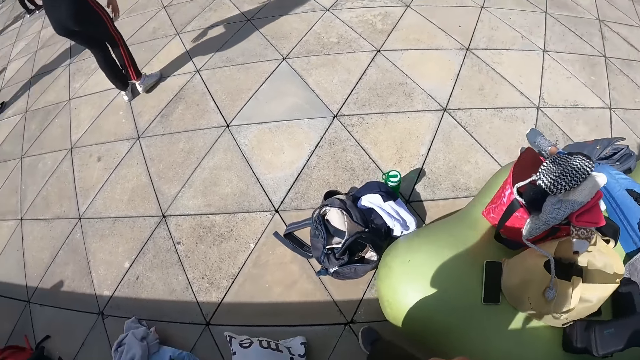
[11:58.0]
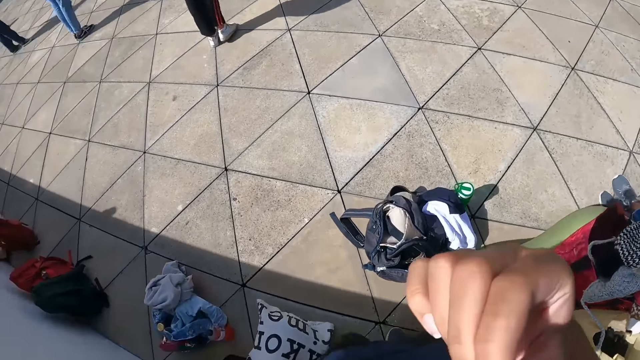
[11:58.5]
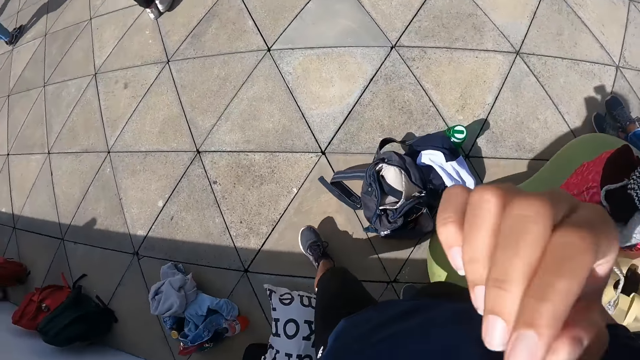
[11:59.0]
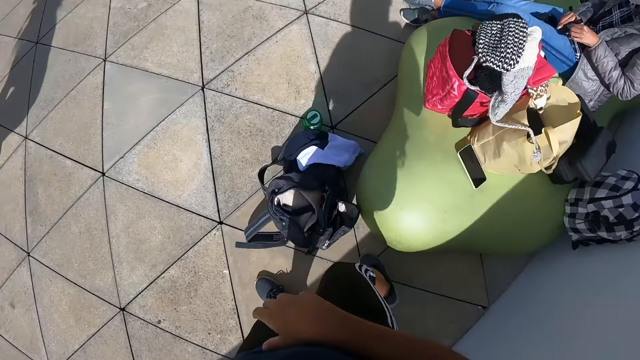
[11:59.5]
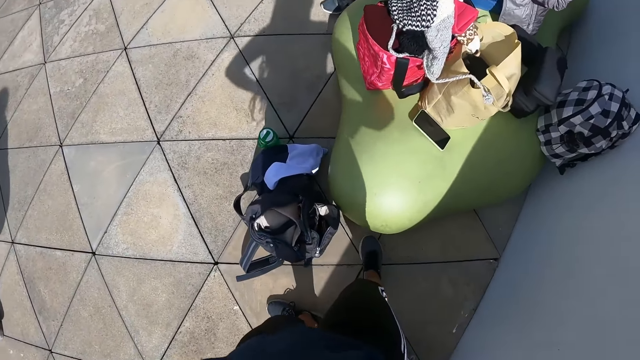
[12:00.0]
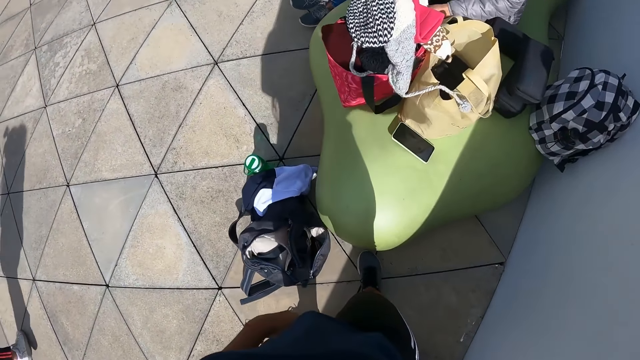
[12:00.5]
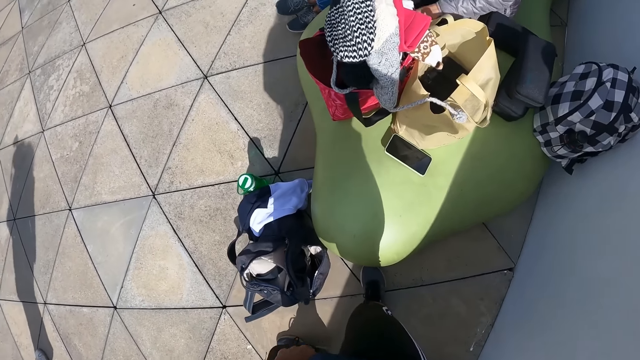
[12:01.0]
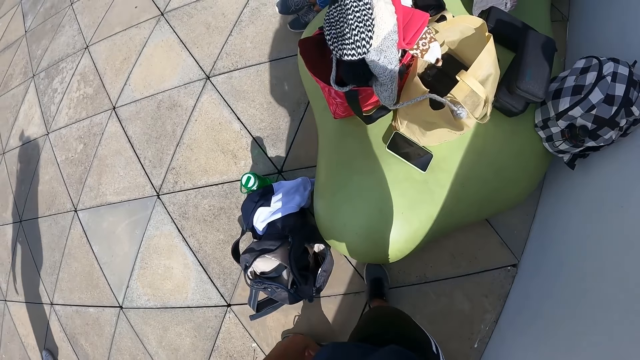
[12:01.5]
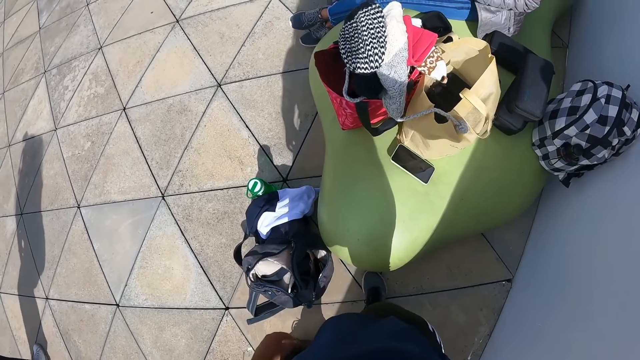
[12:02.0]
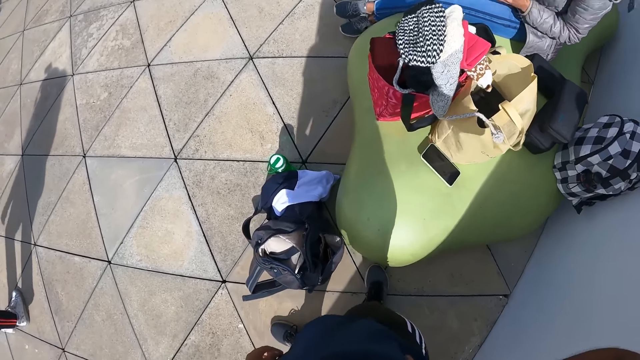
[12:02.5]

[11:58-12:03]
The camera wearer touches her face with her hand. She stares at the chair.

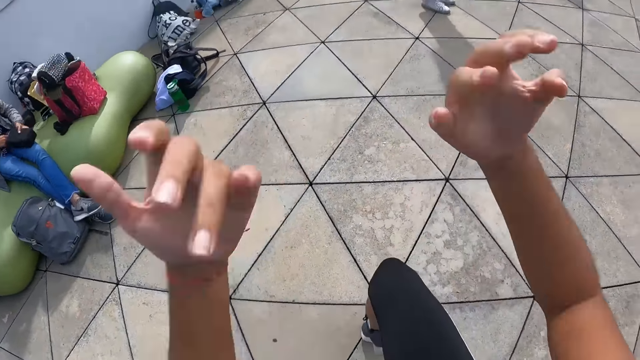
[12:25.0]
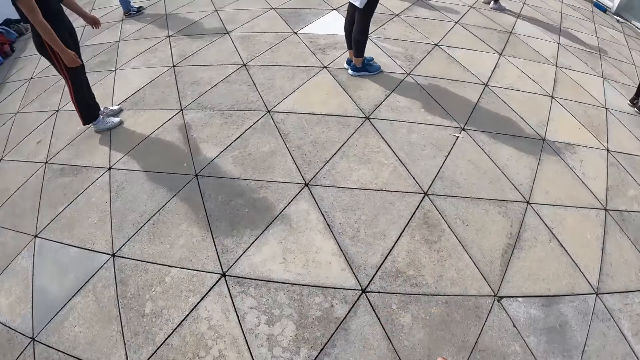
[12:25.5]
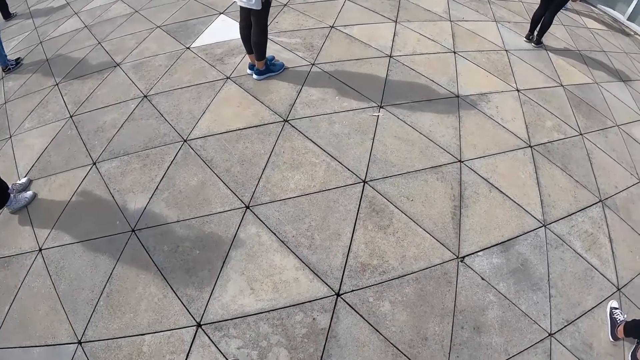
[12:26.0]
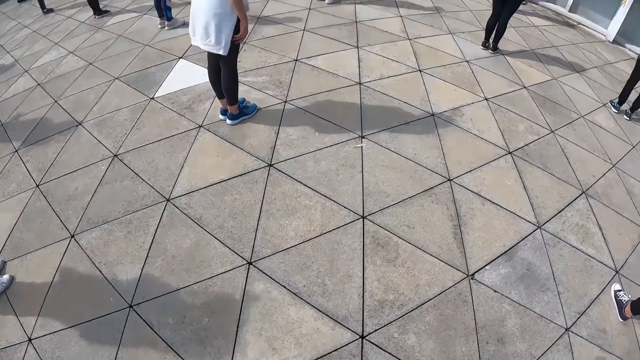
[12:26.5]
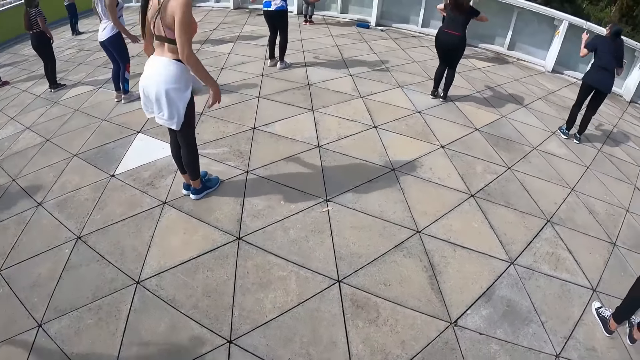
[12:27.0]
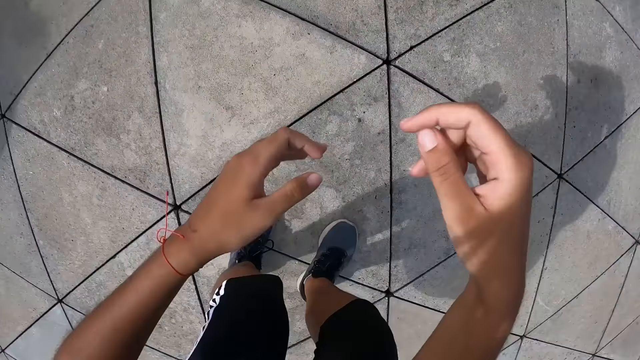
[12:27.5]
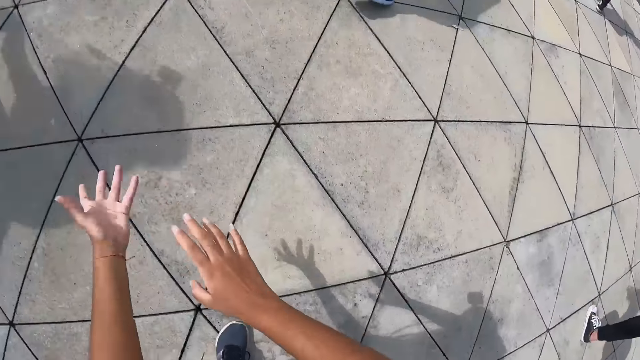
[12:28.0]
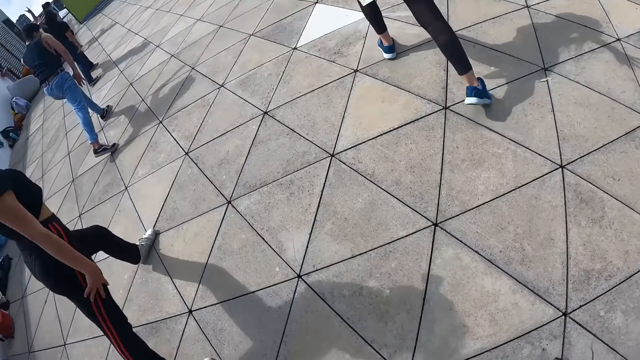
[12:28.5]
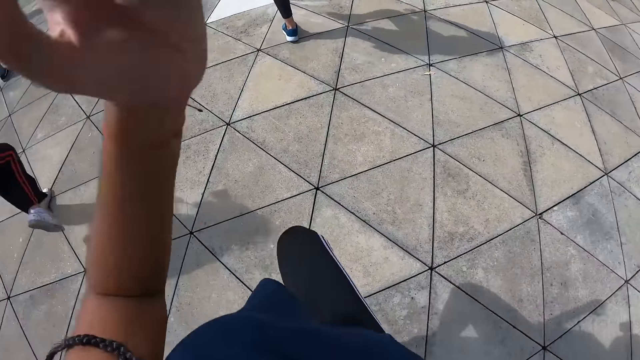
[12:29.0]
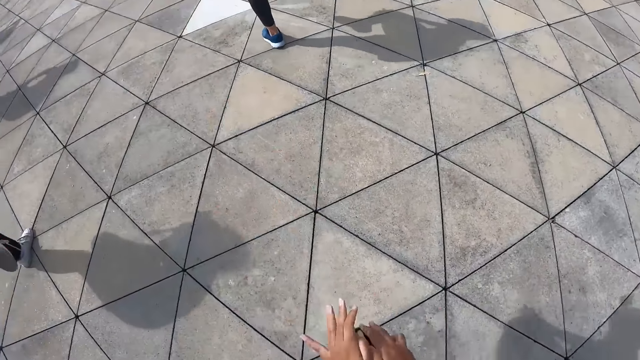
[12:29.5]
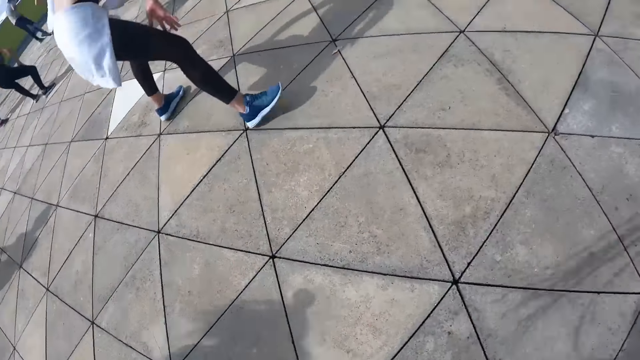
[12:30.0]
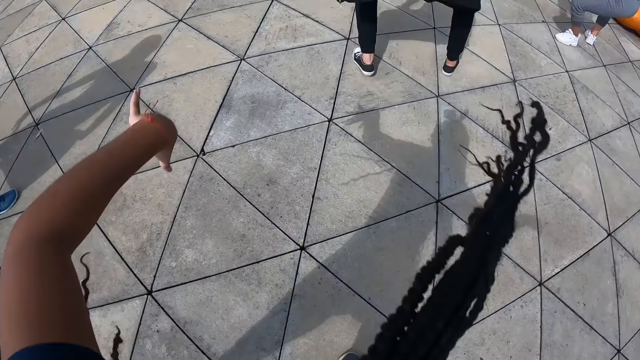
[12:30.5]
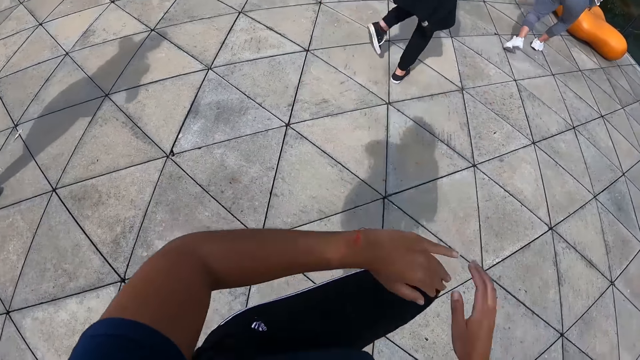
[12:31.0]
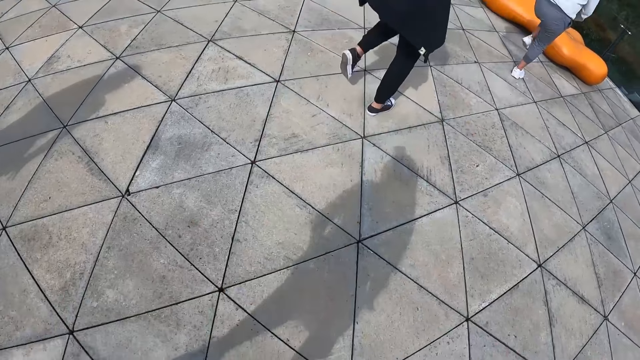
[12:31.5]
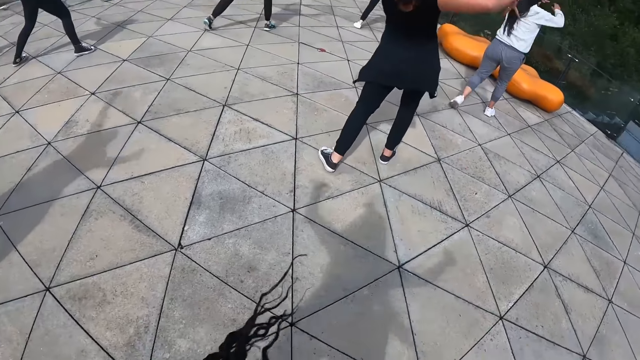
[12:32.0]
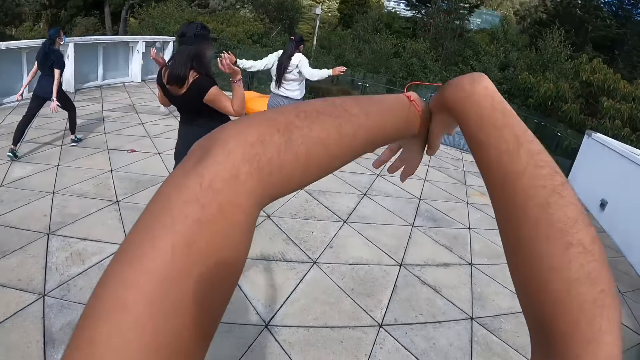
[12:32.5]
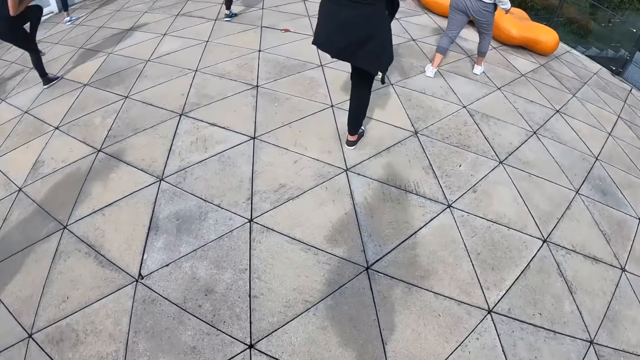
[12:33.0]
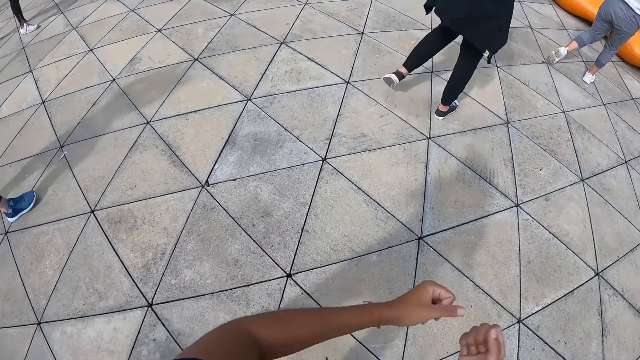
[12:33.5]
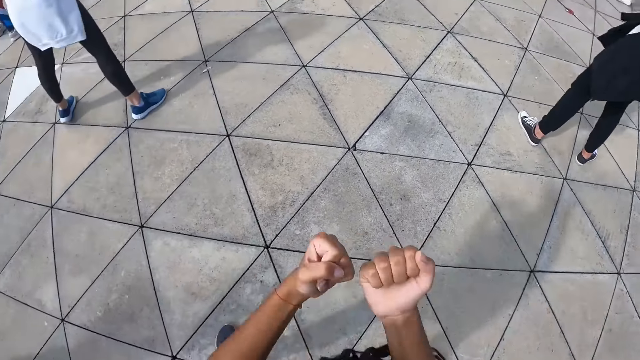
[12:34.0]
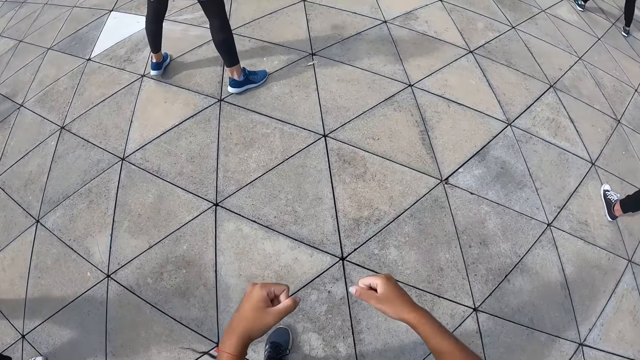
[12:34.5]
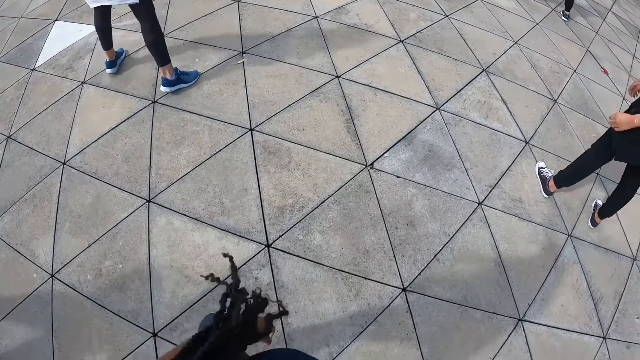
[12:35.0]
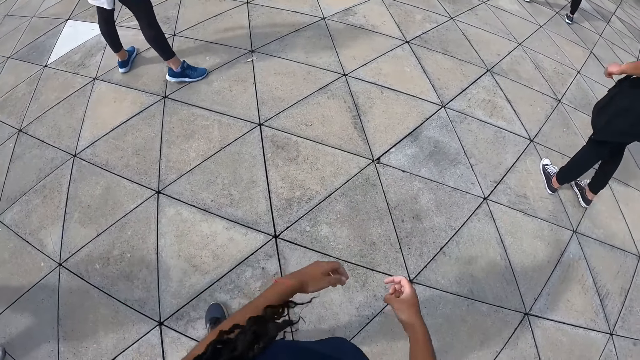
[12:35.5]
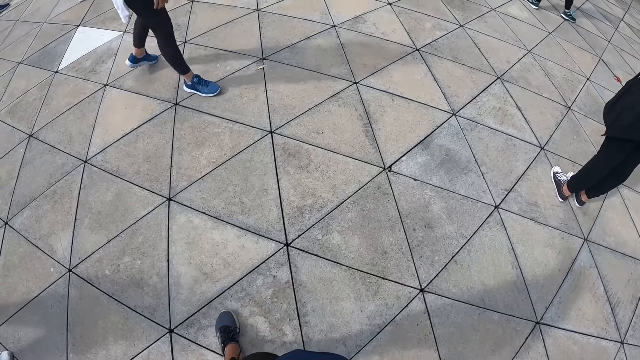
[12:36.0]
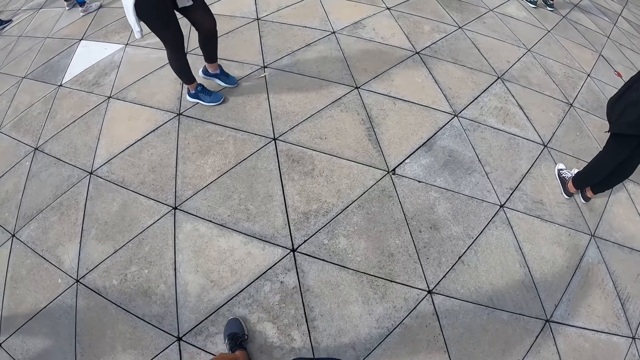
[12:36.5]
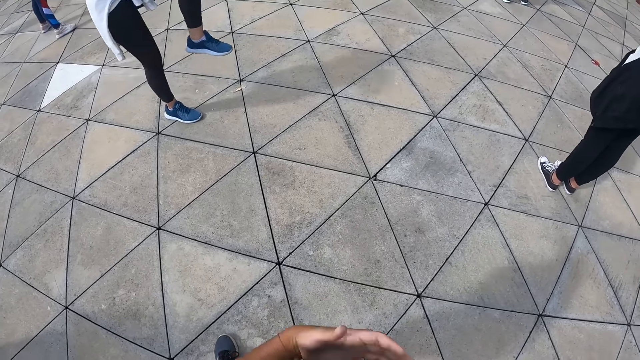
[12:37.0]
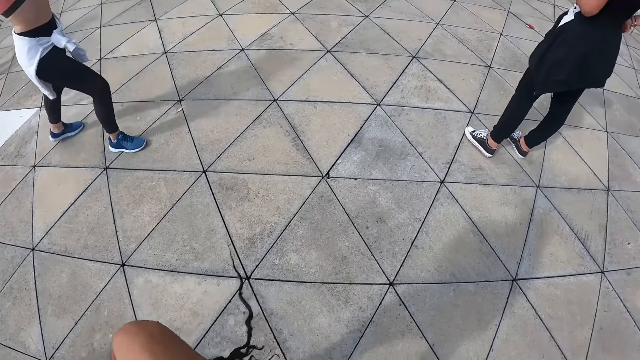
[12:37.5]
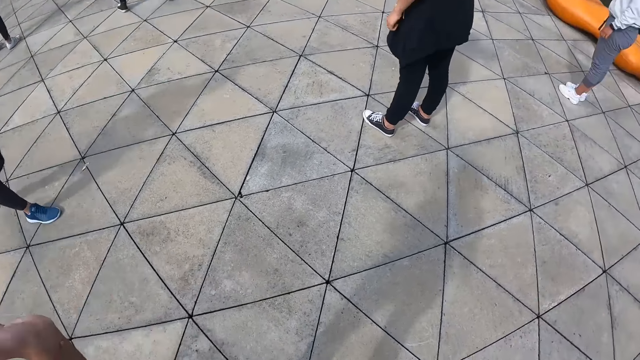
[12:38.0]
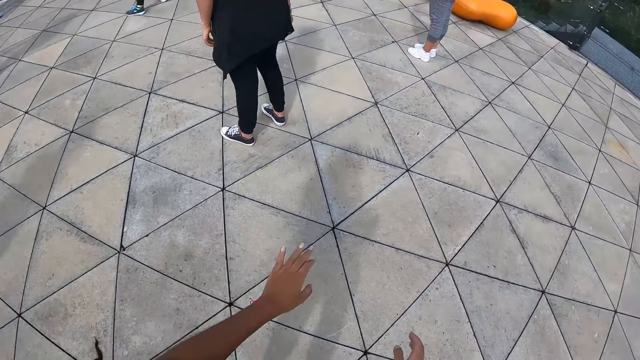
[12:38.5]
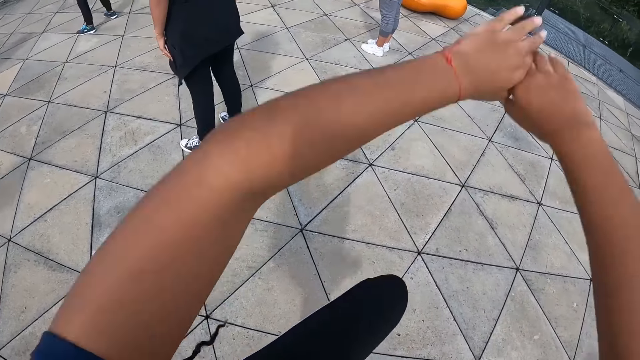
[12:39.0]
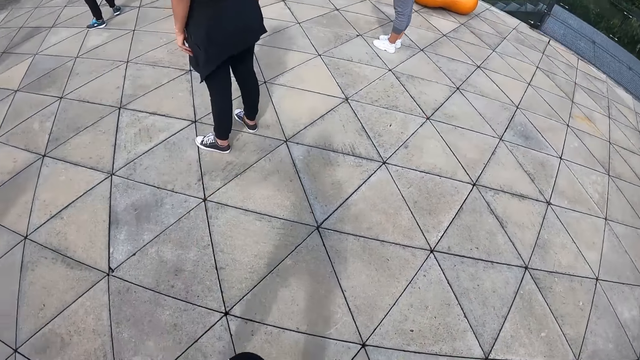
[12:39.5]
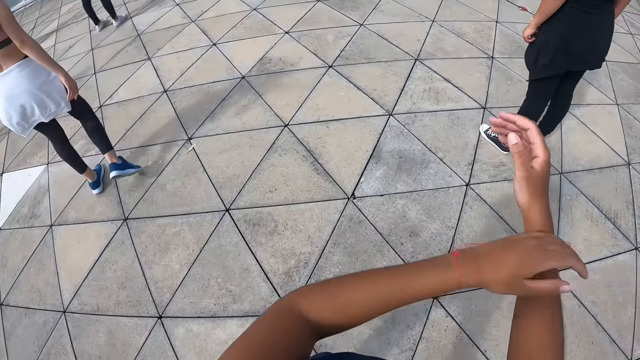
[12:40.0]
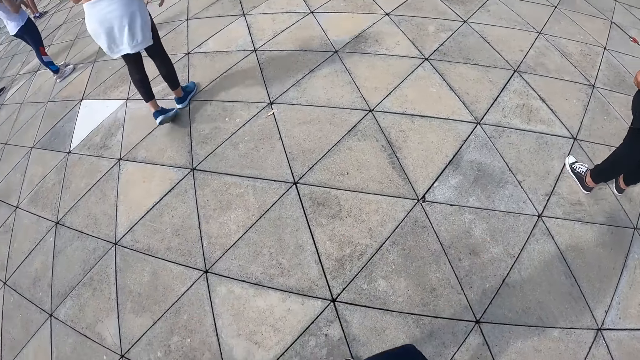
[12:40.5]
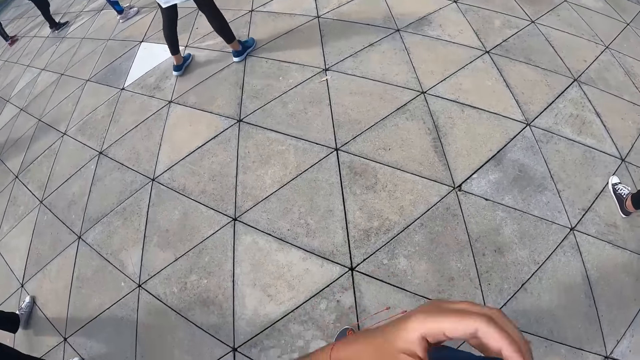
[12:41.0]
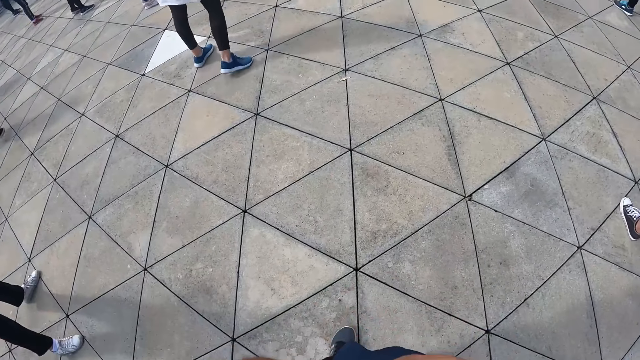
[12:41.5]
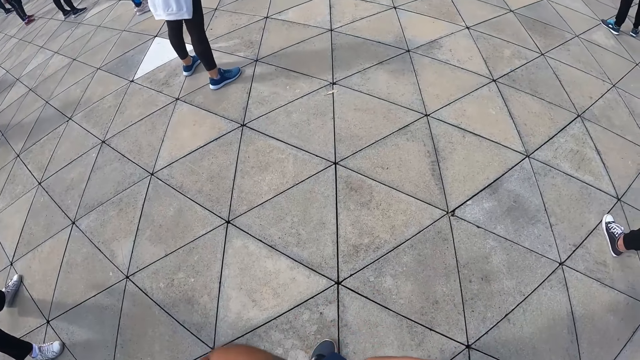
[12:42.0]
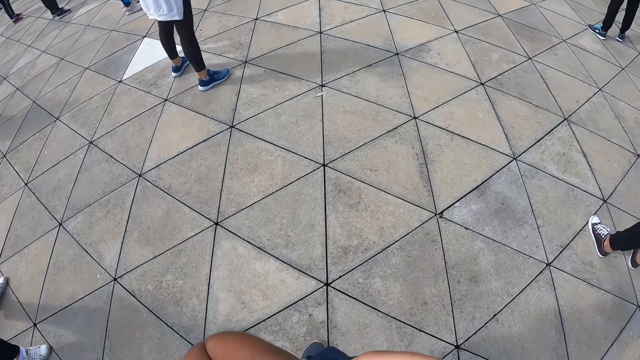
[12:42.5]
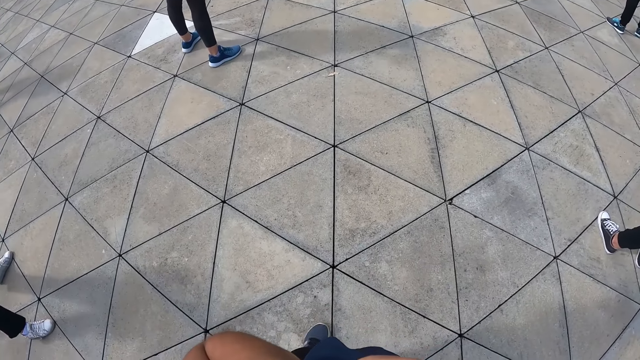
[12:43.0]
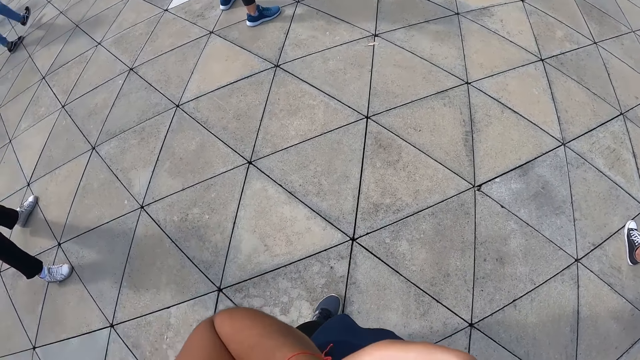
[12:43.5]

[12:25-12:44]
A woman dances in the studio. Another woman dances in the studio. The camera wearer flips her hair back. She dances. She scratches her face with her hand.
